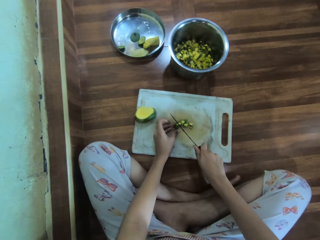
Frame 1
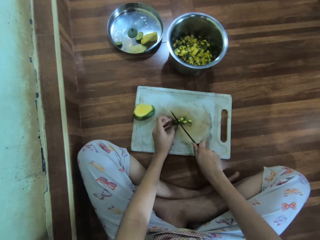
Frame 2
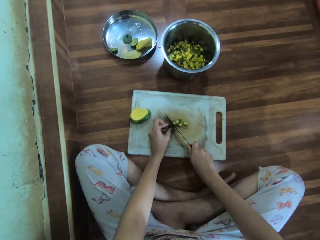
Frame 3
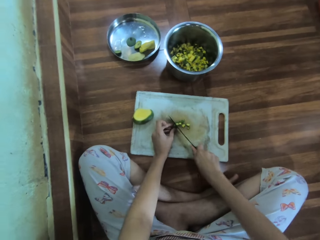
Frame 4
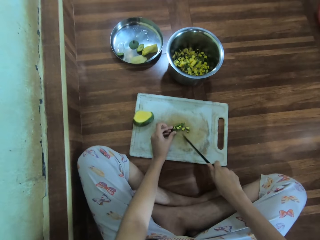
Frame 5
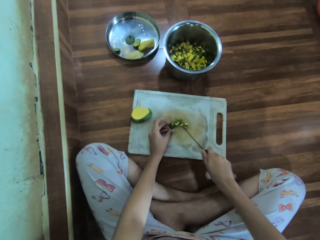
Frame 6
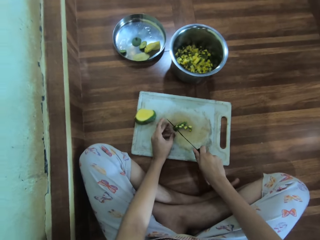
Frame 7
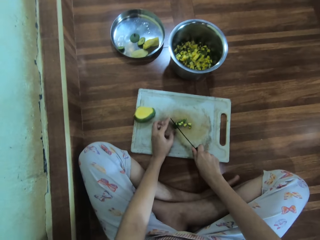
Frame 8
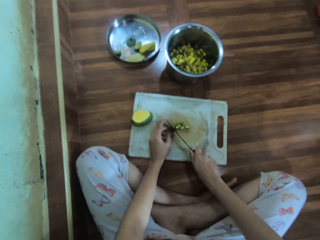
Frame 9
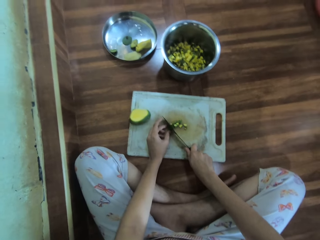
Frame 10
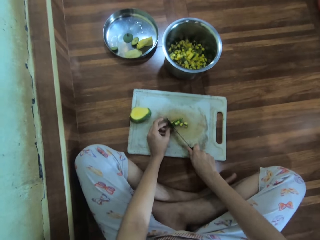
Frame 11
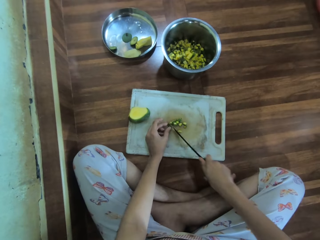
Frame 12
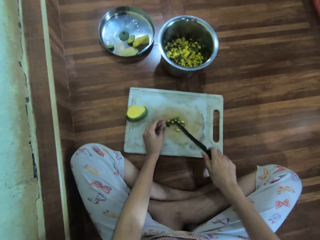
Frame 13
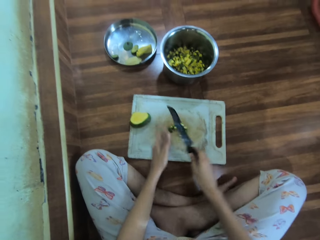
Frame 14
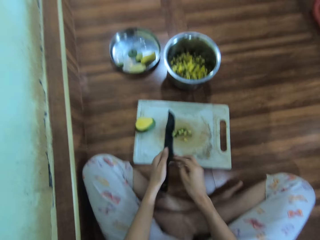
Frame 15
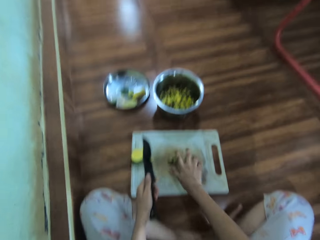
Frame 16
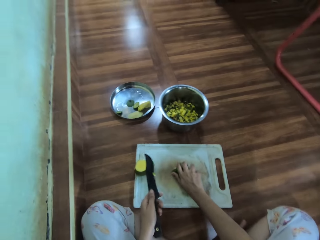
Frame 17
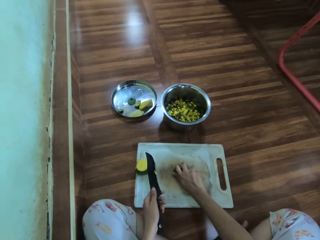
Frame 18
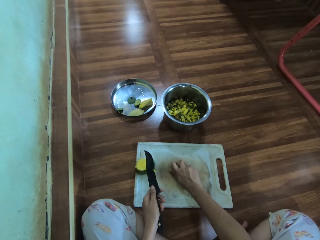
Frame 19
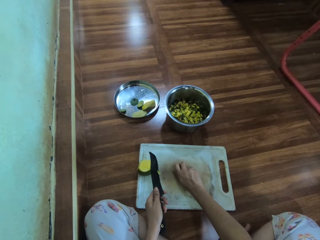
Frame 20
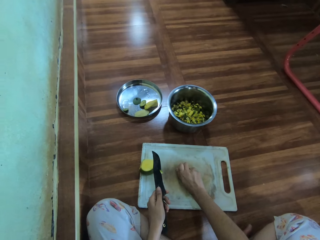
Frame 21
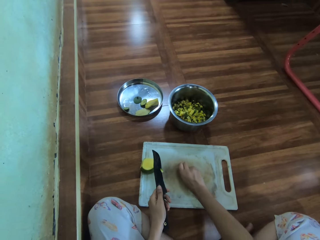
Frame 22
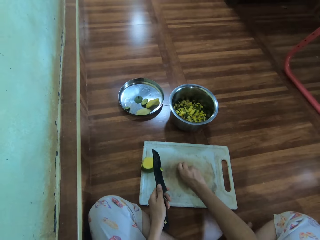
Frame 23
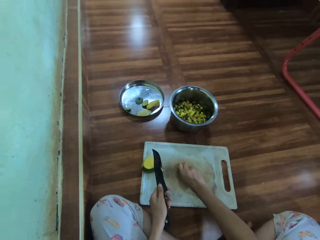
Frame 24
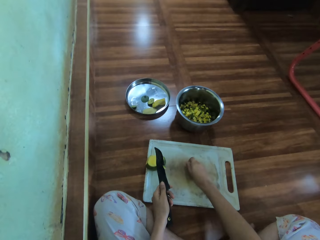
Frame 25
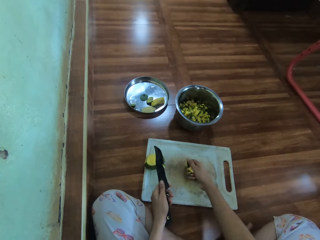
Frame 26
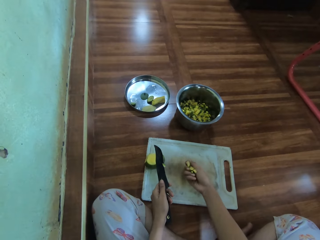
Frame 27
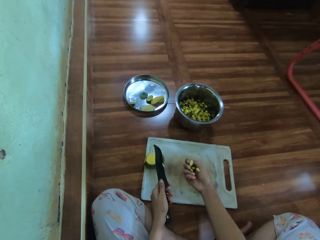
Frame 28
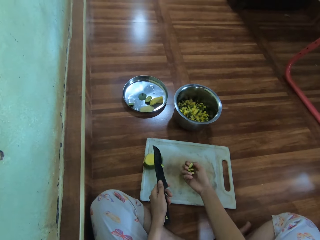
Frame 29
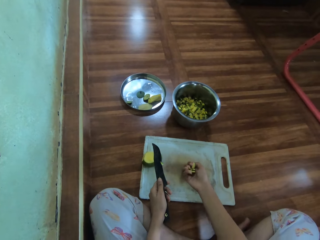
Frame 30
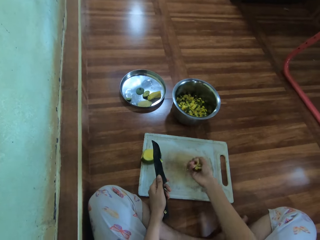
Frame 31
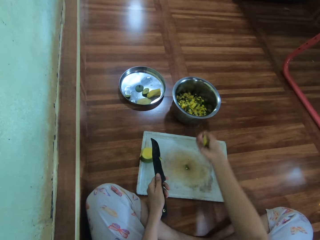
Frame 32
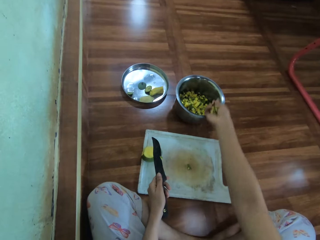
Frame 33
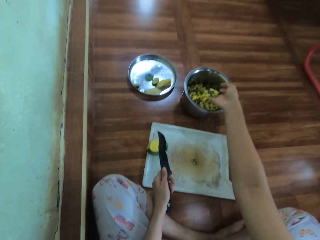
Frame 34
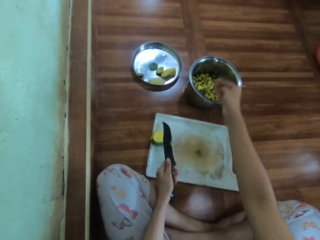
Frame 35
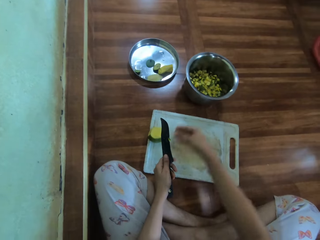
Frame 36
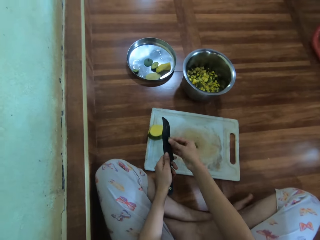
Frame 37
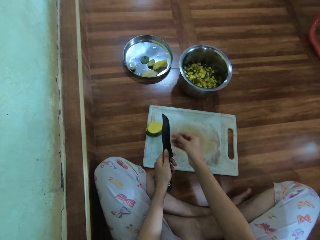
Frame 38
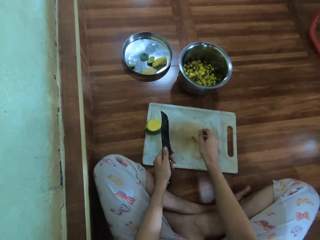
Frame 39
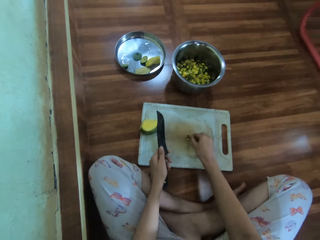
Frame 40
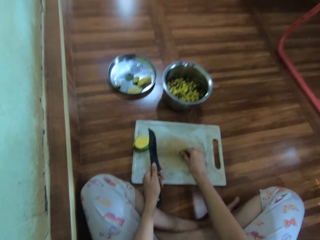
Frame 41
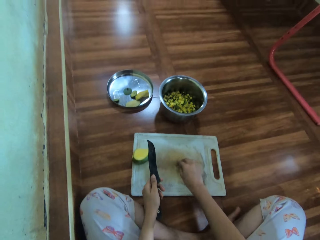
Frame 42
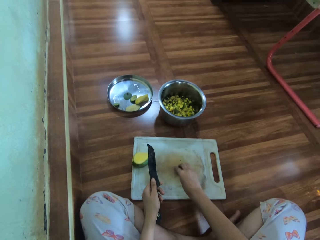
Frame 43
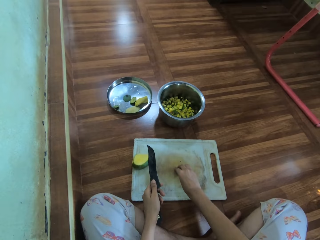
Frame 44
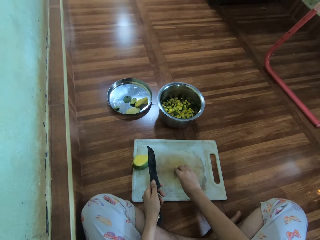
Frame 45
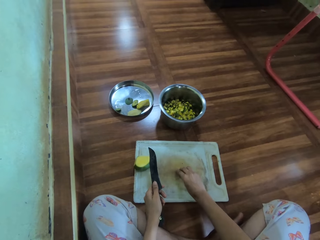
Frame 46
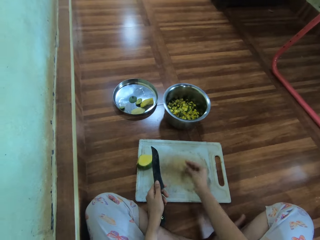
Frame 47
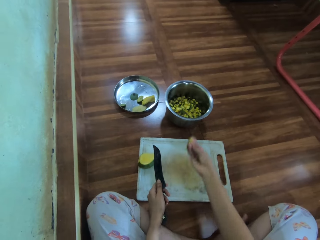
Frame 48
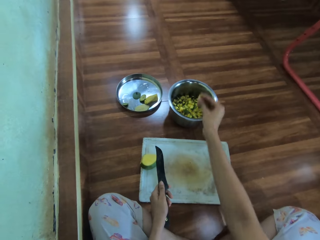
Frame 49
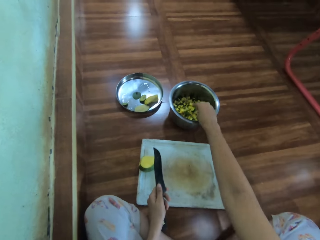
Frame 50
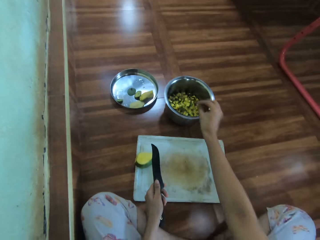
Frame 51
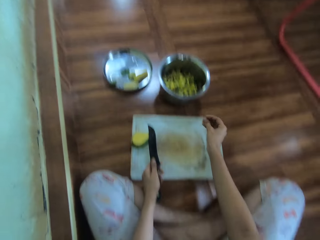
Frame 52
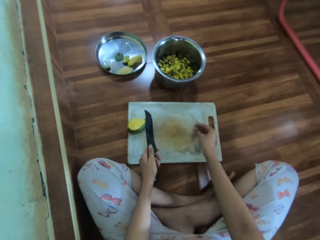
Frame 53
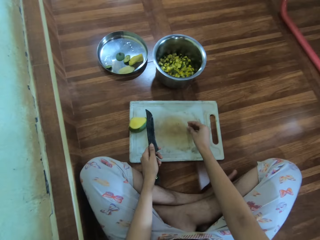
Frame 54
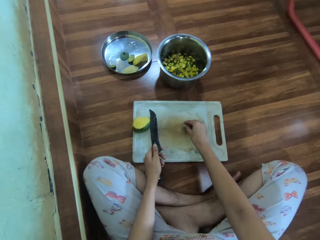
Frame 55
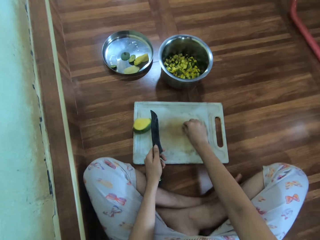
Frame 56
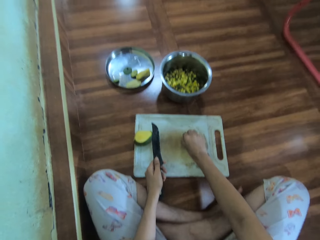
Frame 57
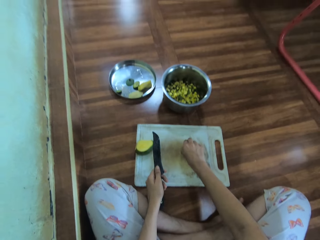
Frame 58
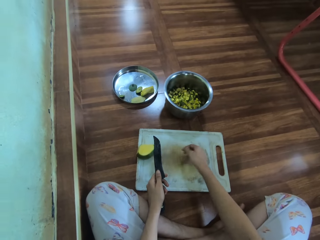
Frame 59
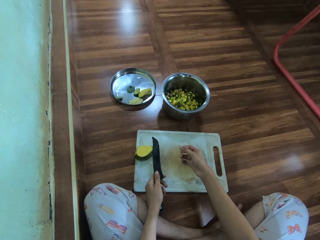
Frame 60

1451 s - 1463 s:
The camera wearer passes the knife to the left hand. They pick up the chopped mangoes with the right hand. They put the chopped mangoes in a cooking pot. They pick up the chopped mangoes on the chopping board. They put the chopped mangoes in the cooking pot.

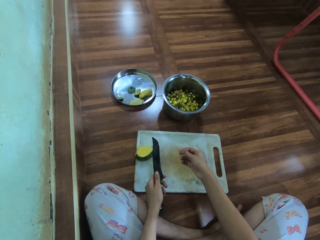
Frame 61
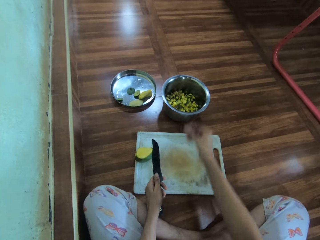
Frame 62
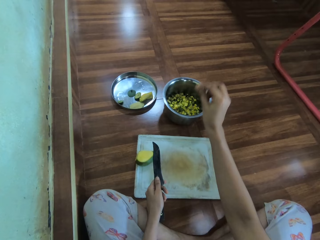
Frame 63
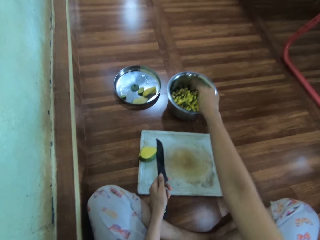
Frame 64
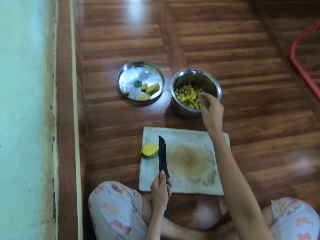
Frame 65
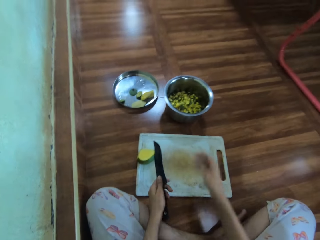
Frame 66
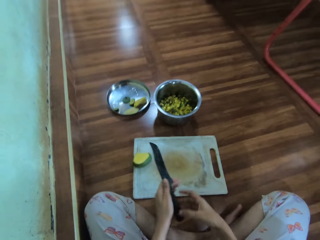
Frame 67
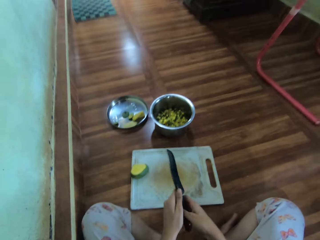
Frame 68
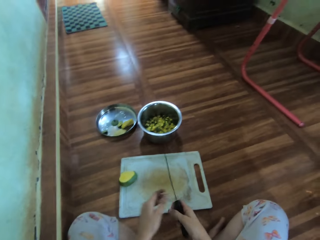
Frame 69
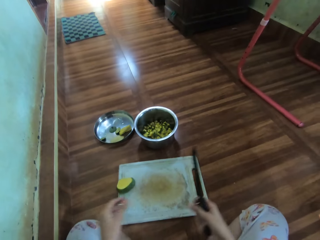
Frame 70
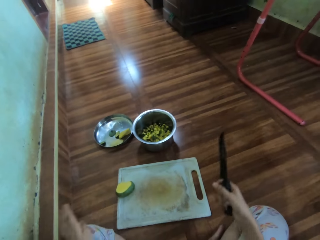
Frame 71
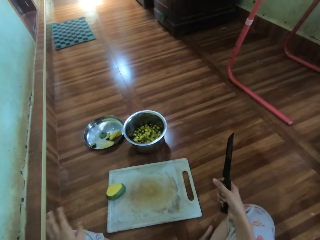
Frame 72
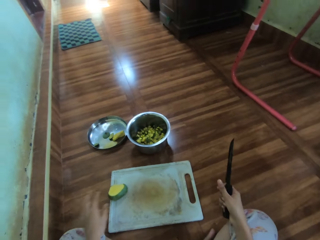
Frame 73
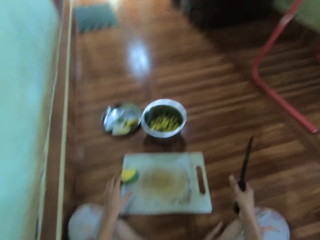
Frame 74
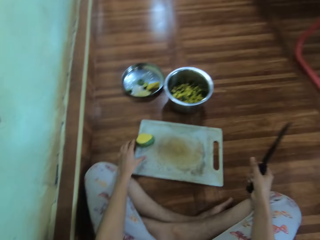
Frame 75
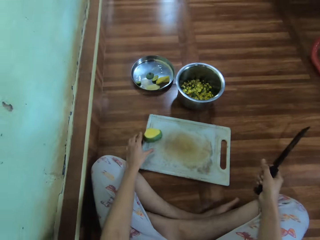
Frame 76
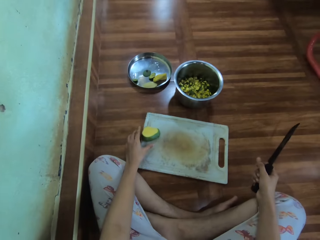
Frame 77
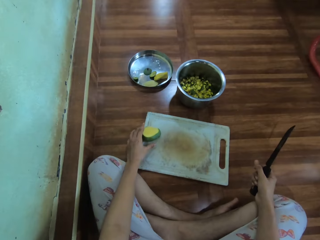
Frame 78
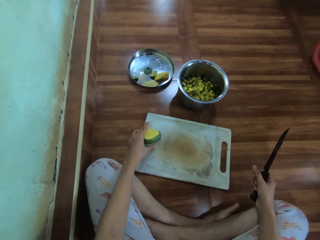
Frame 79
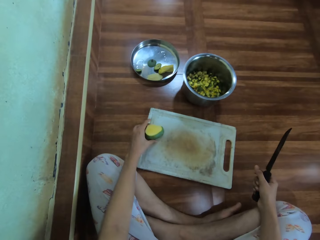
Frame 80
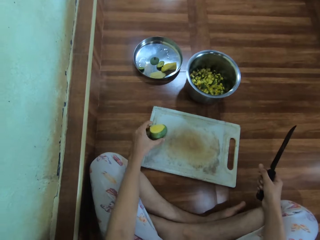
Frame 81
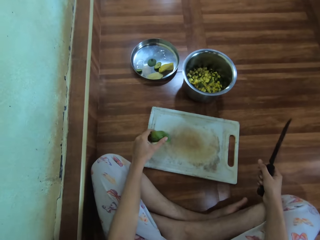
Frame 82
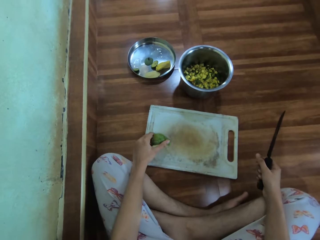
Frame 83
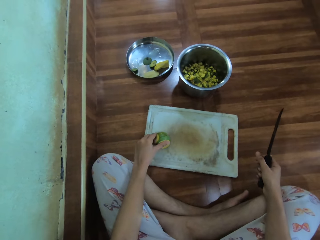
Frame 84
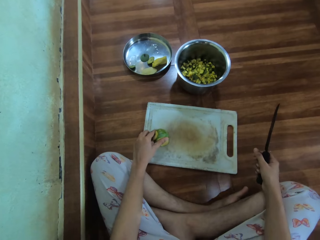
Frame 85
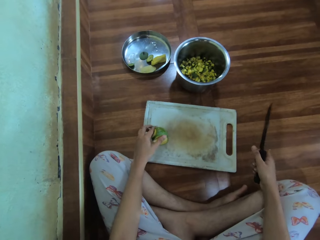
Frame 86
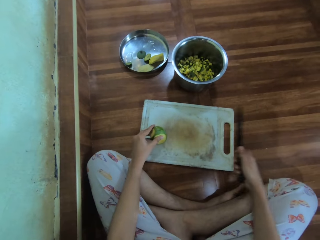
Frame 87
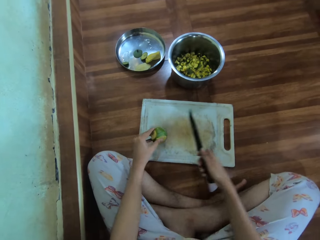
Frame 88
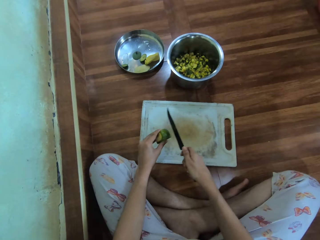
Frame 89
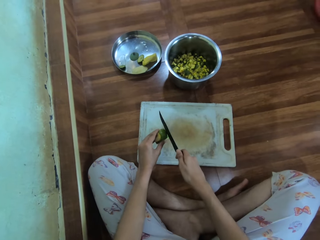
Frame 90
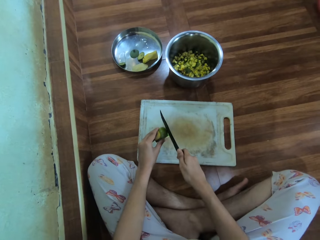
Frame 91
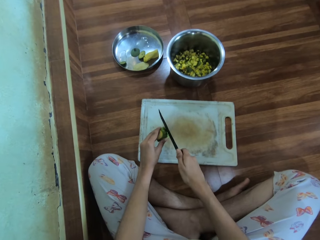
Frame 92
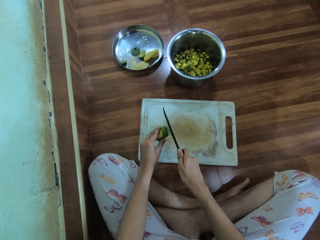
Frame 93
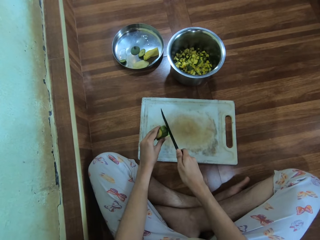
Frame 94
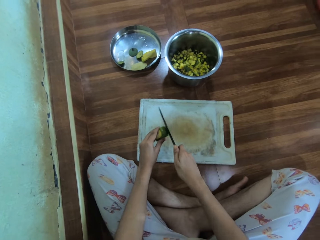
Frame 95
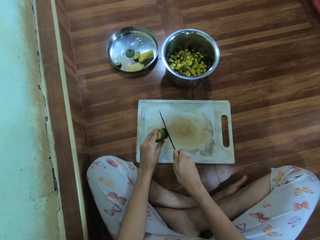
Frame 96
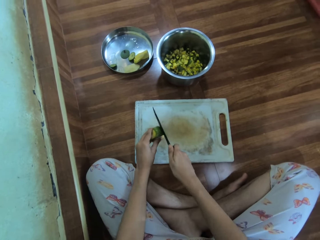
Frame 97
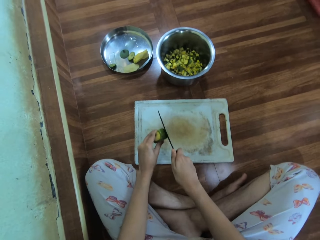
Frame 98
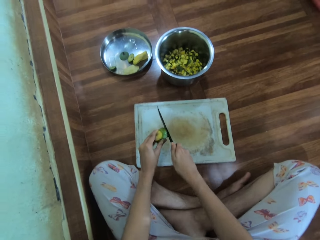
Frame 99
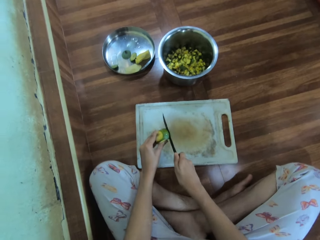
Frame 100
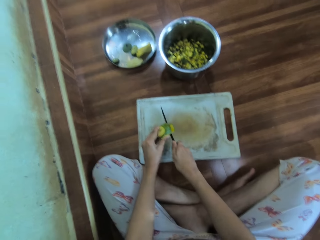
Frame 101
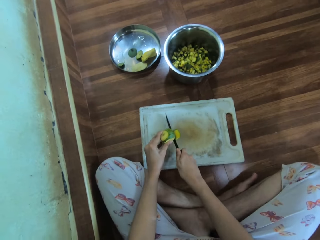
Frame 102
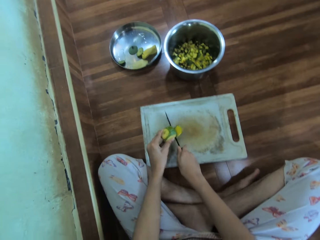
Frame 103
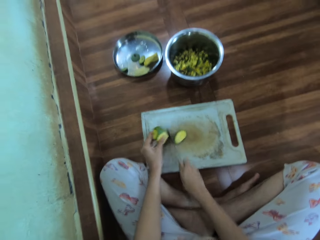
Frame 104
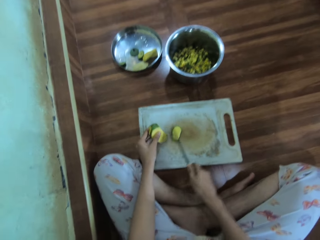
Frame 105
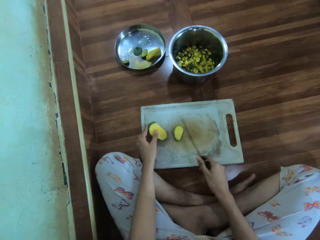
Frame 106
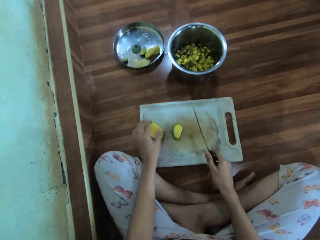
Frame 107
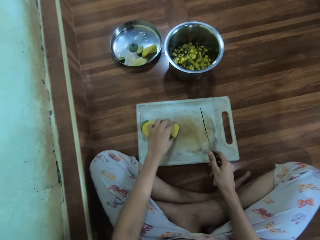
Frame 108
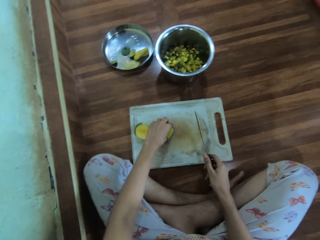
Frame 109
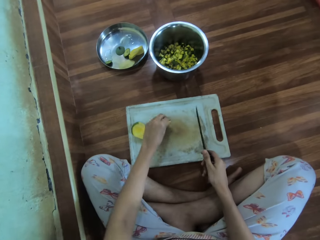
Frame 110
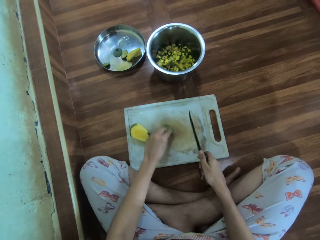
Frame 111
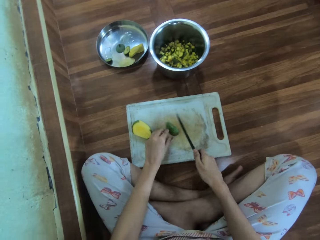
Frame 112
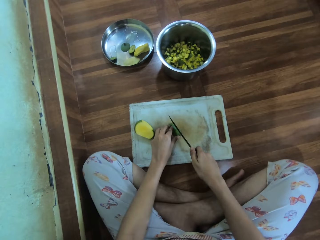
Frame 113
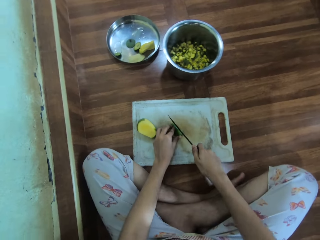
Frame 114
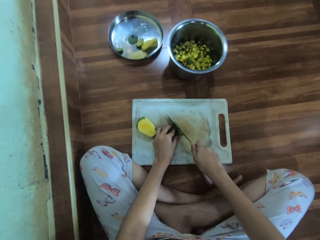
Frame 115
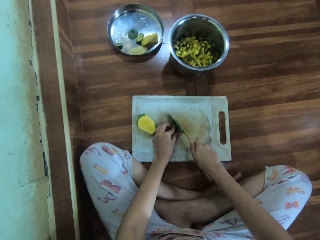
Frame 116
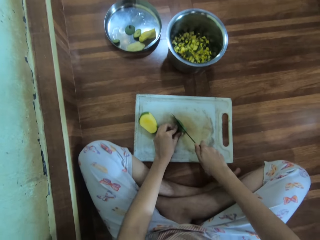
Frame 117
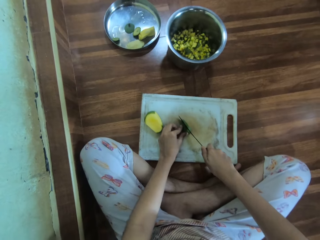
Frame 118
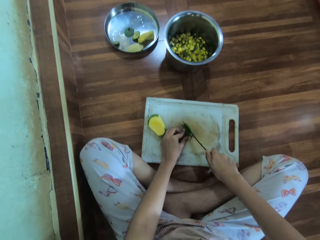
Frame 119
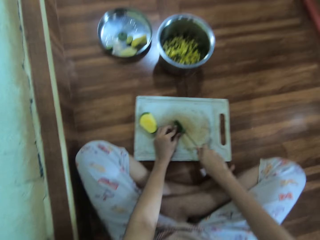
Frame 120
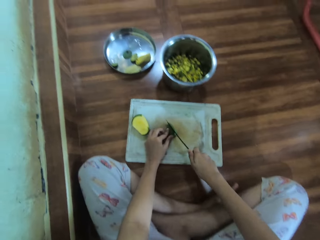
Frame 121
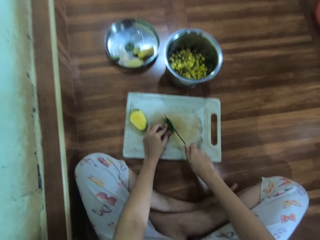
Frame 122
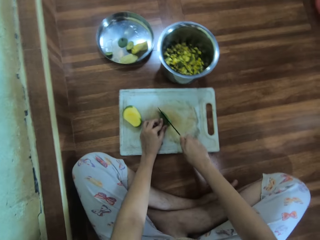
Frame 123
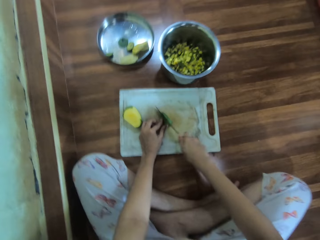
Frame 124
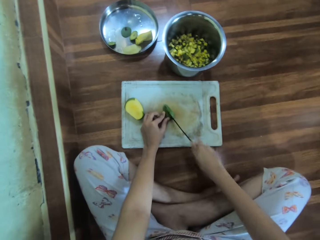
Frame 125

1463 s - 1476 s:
The camera wearer holds the knife with the right hand. They pass the knife to the right hand. They pick a mango on the chopping board. They hold the mango with the left hand. They cut the mango with a knife. They slice the mango with the knife.
